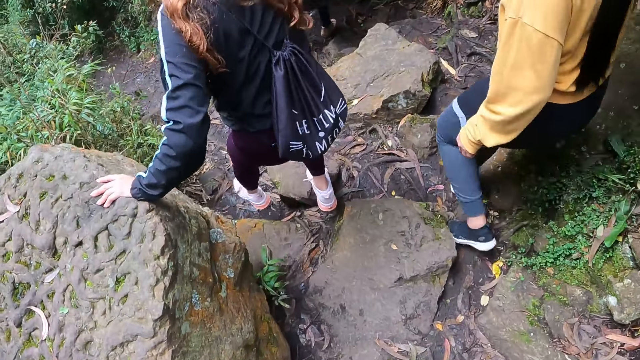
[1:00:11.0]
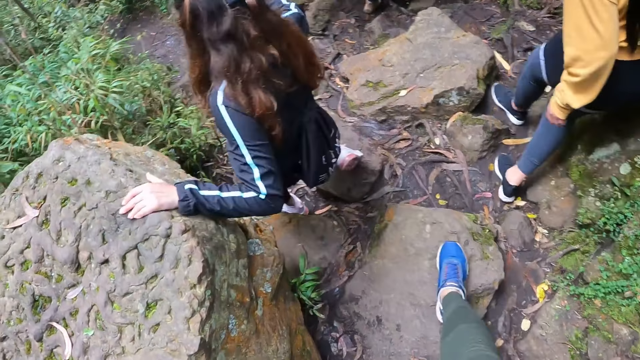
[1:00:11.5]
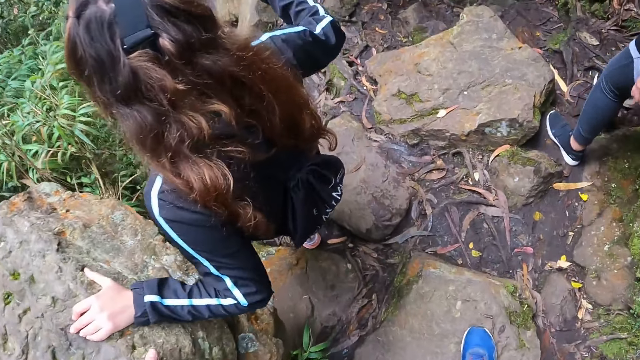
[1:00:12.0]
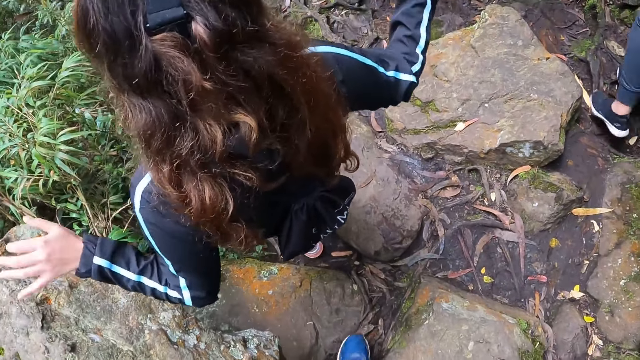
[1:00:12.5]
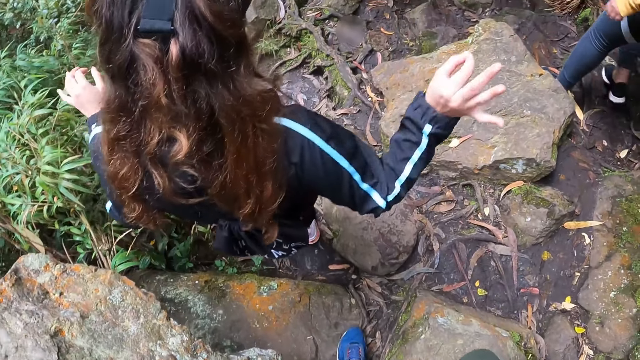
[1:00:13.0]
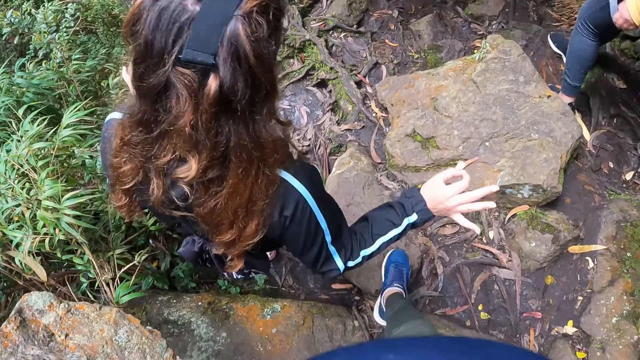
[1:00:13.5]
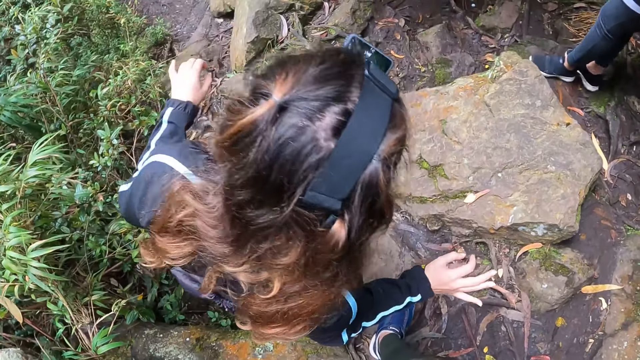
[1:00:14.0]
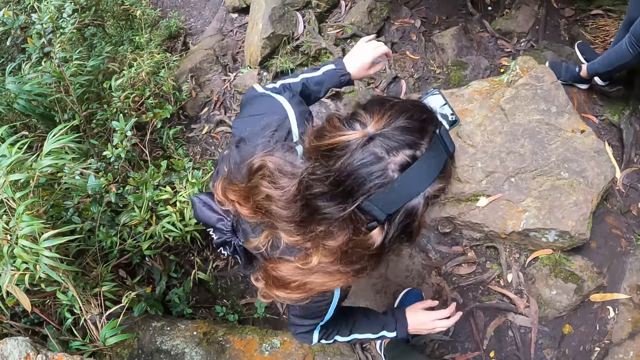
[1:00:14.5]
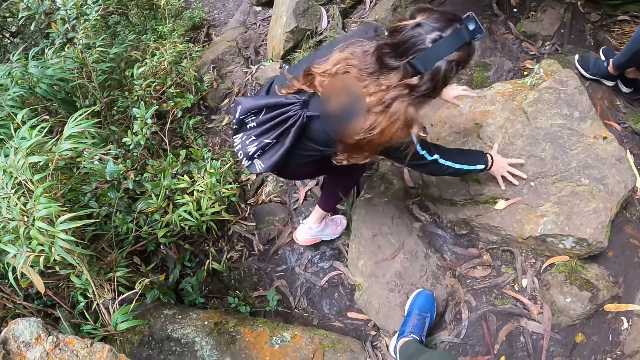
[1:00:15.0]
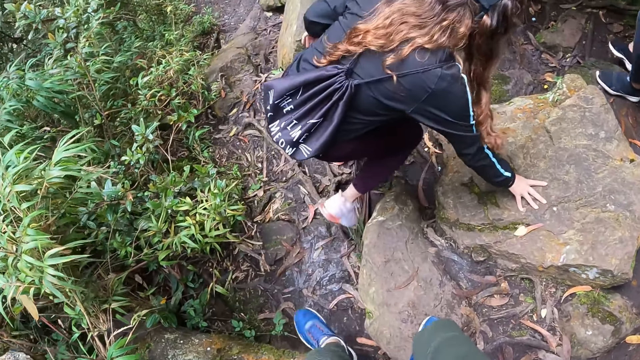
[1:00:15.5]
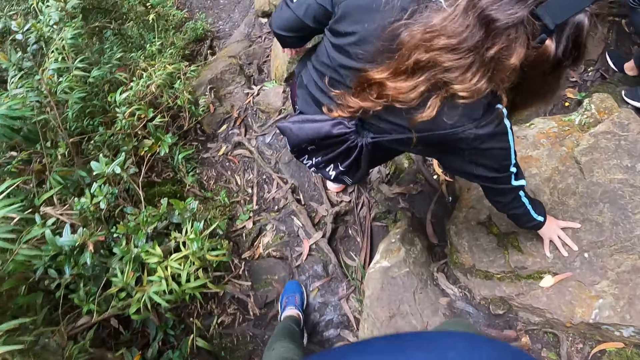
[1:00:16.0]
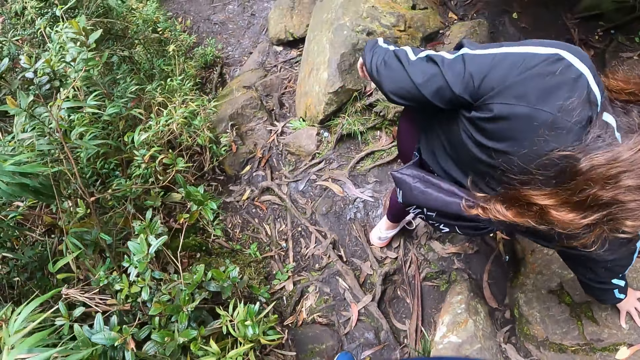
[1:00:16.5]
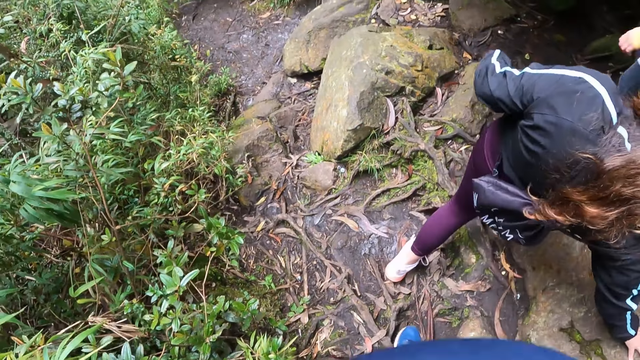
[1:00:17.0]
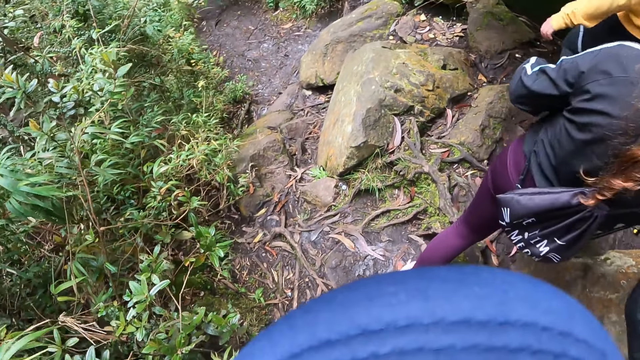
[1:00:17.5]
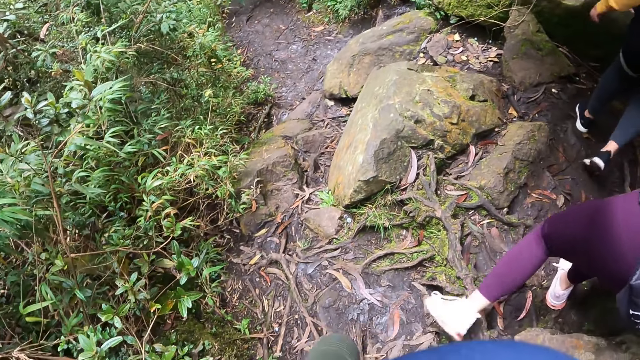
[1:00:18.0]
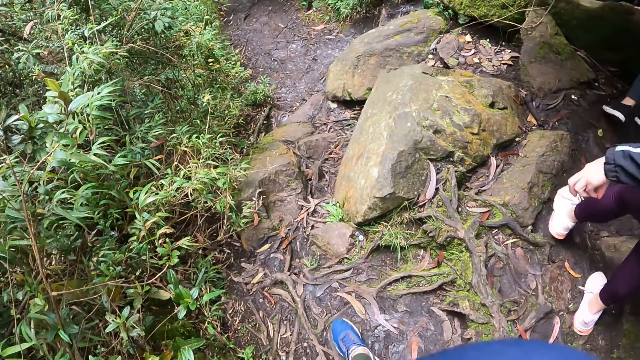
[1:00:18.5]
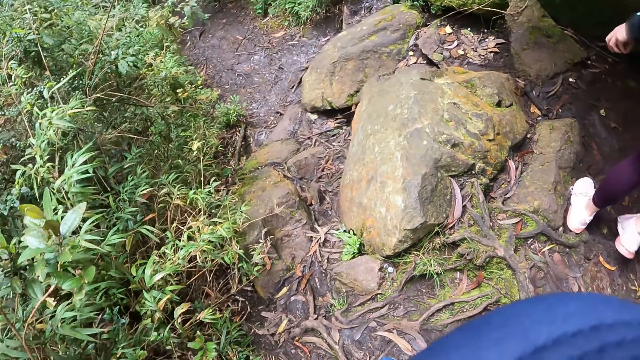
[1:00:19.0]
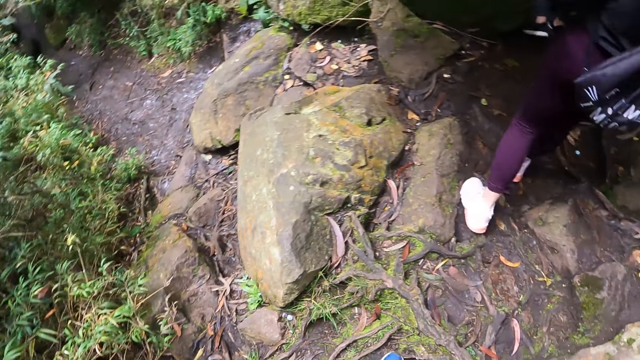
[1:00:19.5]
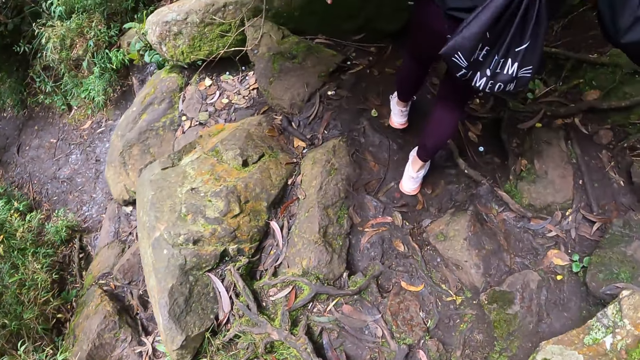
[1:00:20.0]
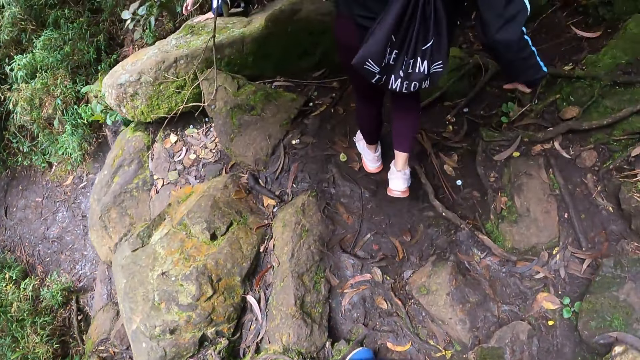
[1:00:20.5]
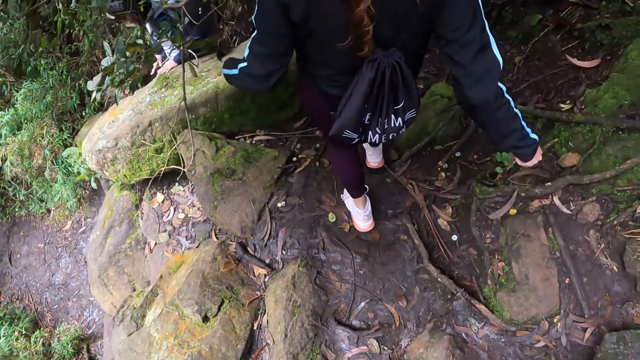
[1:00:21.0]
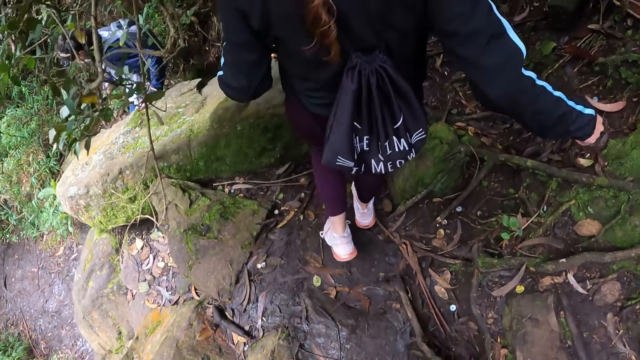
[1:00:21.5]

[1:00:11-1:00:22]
A person gestures. The person holds a stone. The person, two other people and the camera wearer take a hike.

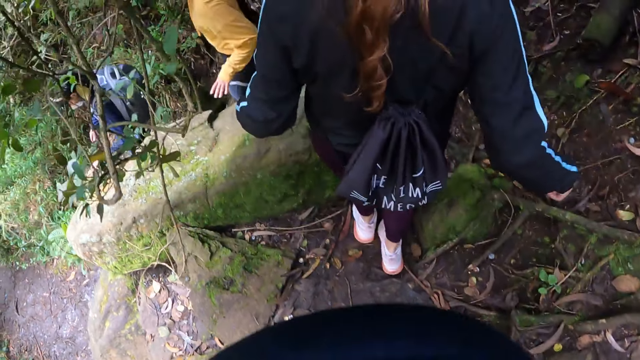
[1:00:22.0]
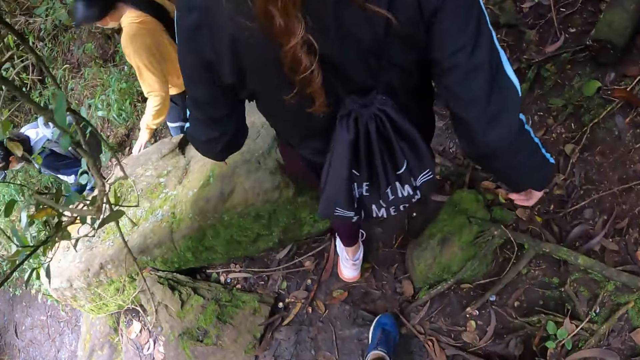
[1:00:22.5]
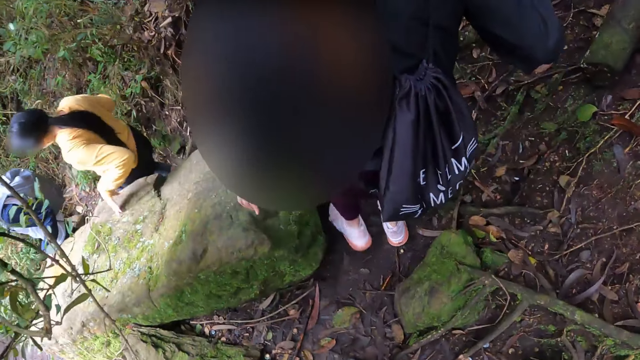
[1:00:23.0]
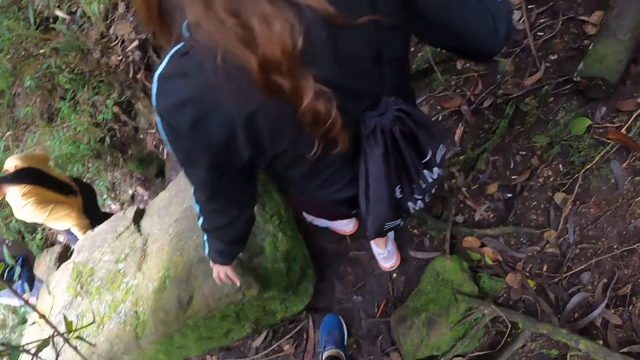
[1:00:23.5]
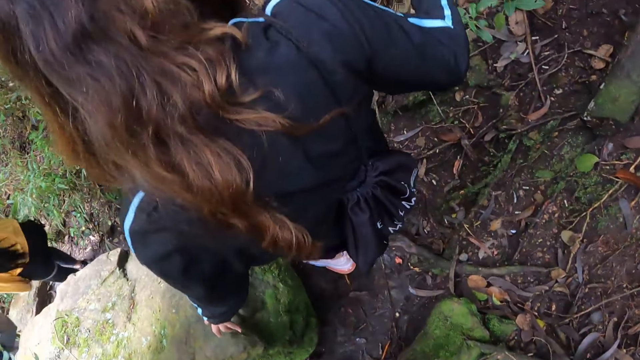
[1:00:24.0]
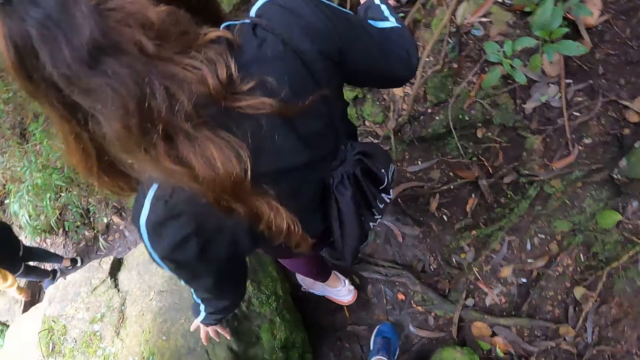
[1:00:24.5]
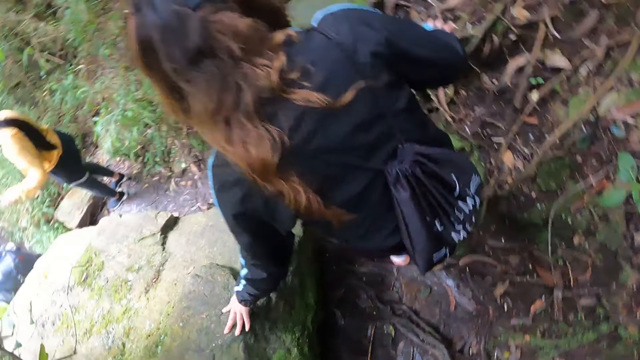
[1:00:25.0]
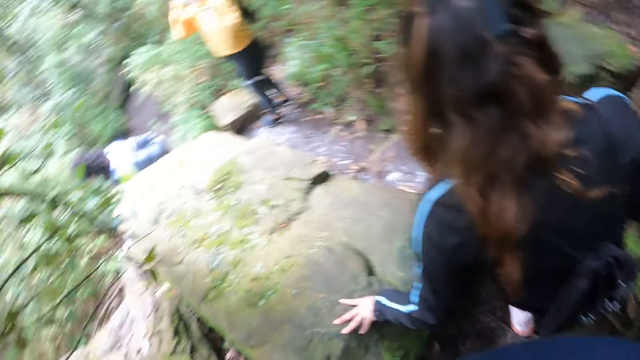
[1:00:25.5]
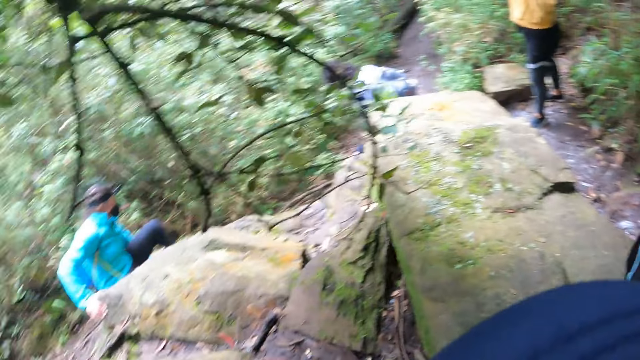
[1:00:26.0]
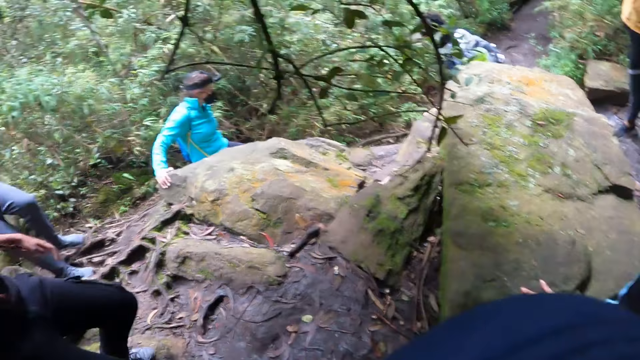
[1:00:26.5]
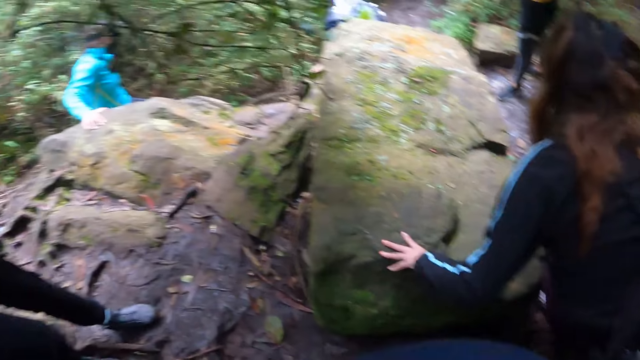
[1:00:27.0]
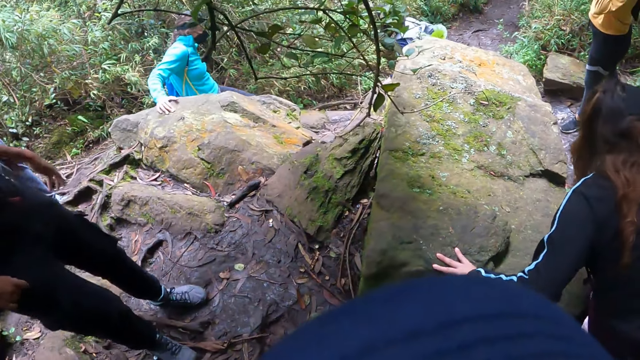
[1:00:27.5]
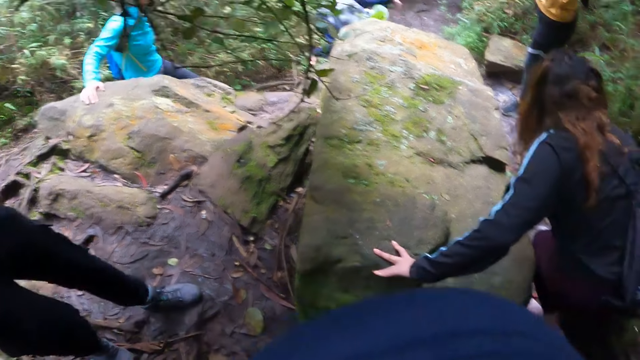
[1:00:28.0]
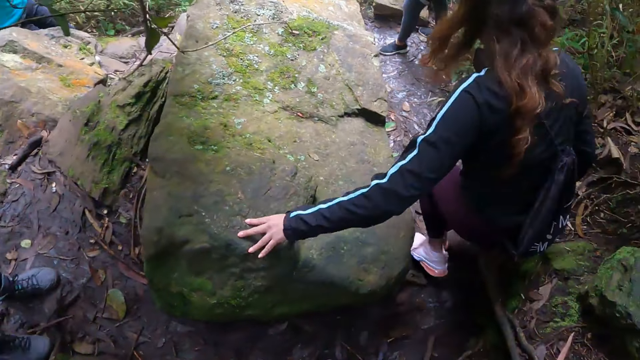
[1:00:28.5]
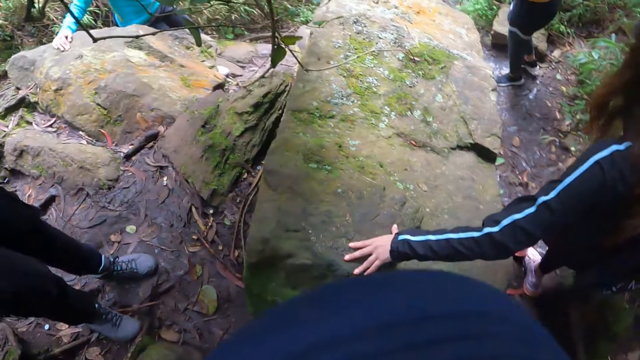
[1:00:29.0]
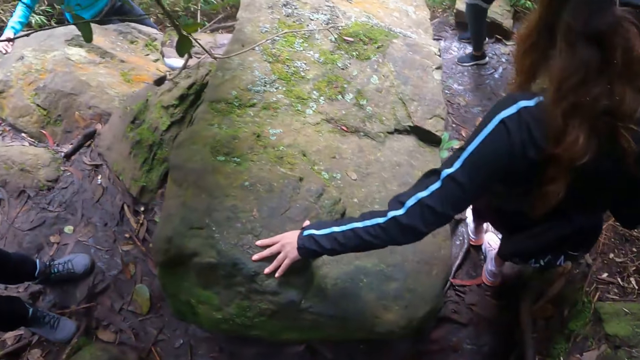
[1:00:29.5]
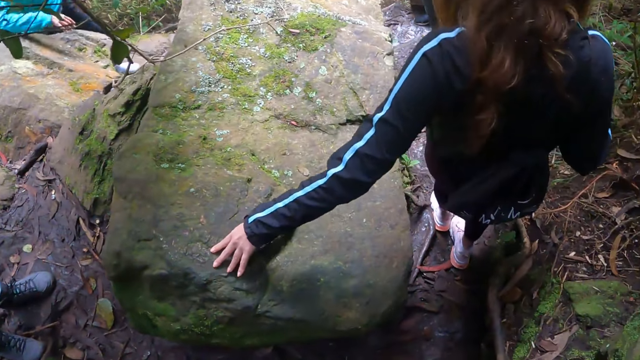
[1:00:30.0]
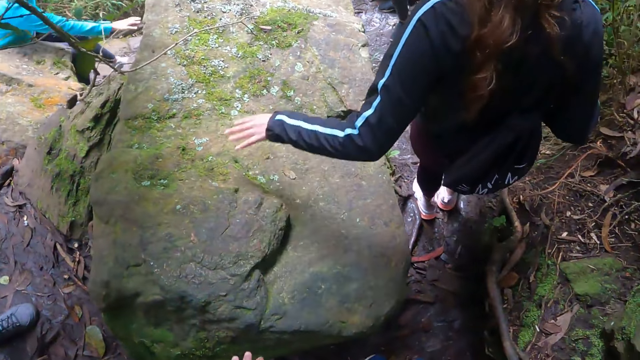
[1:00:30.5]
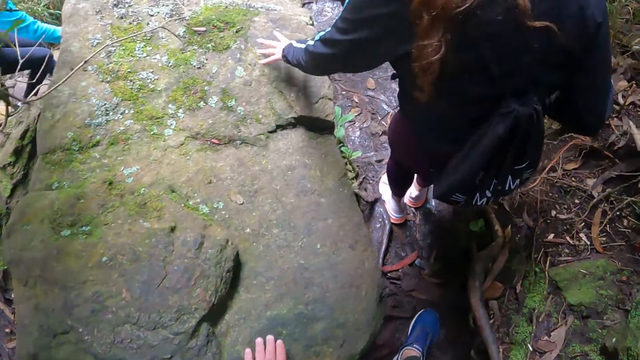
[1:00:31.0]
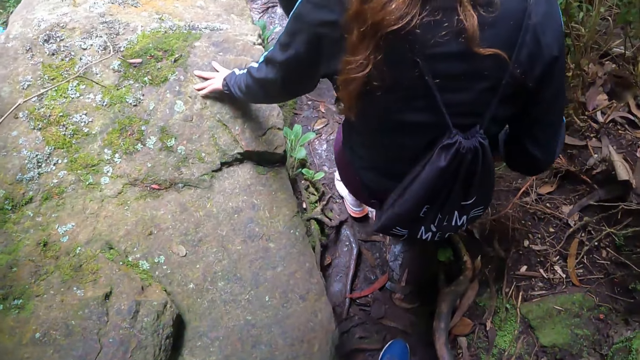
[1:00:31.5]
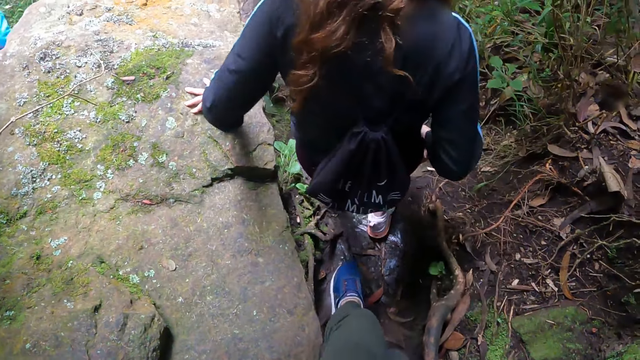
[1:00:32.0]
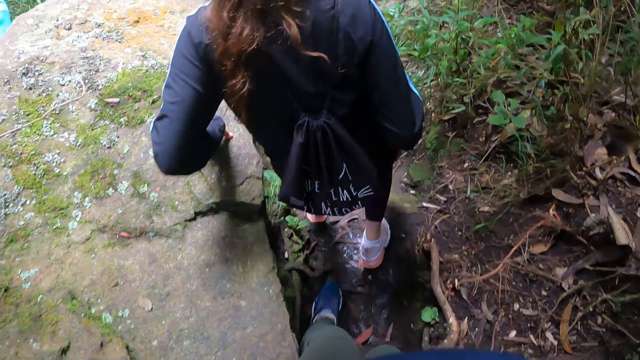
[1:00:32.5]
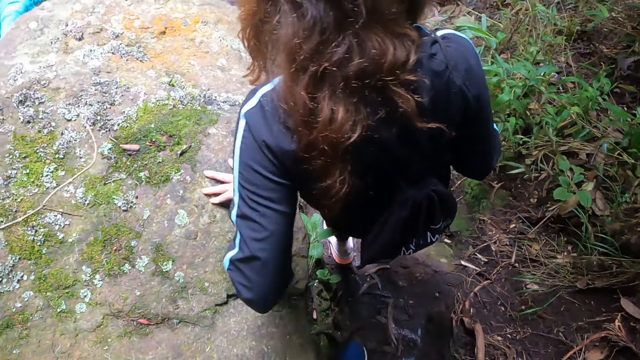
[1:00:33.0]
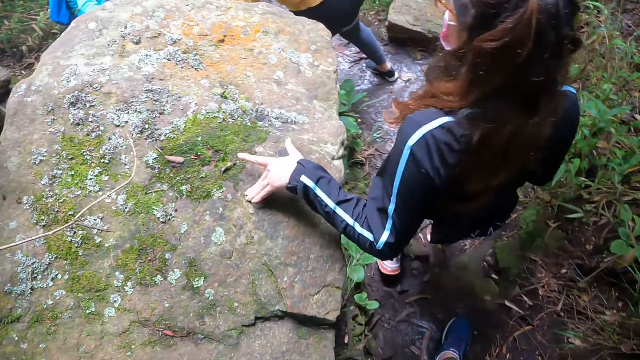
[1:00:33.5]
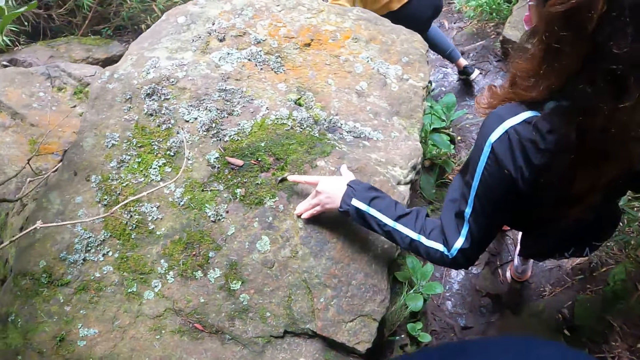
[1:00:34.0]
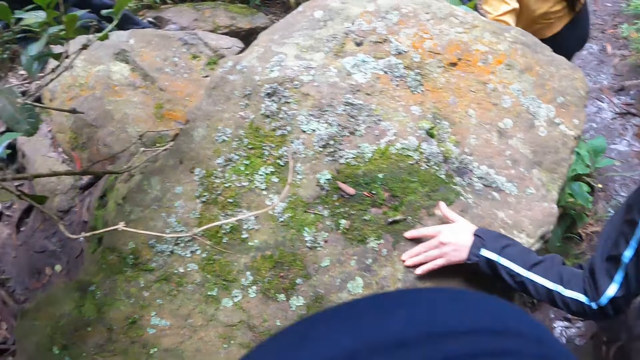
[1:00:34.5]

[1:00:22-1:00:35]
A woman holds a rock with her left hand. The camera wearer holds the rock with her left hand.
